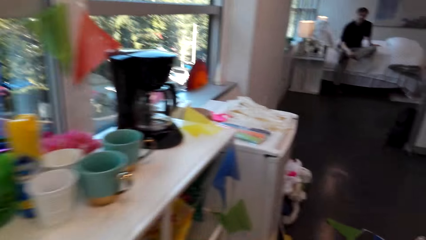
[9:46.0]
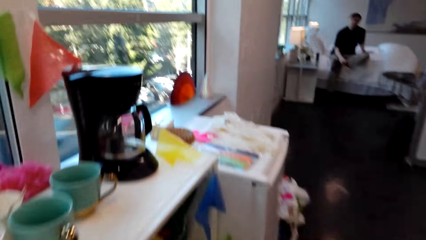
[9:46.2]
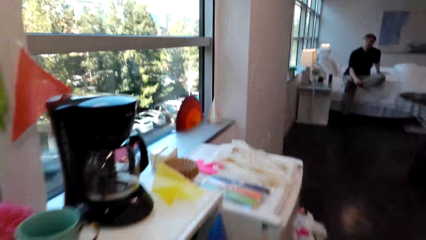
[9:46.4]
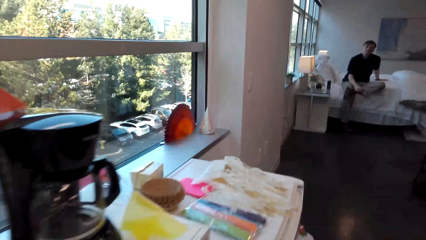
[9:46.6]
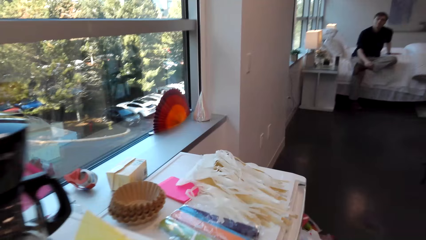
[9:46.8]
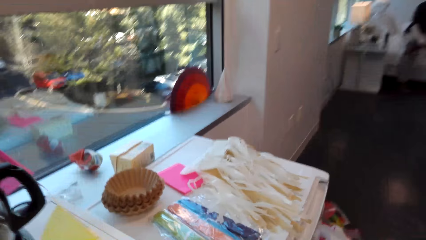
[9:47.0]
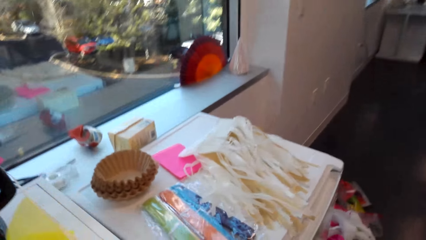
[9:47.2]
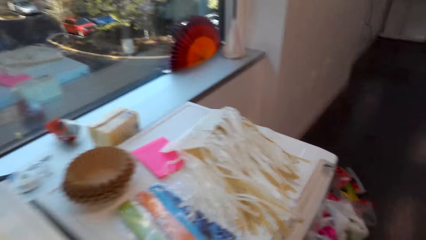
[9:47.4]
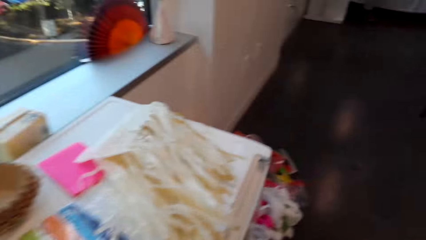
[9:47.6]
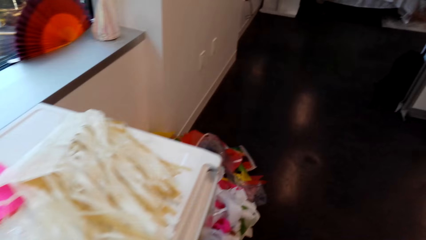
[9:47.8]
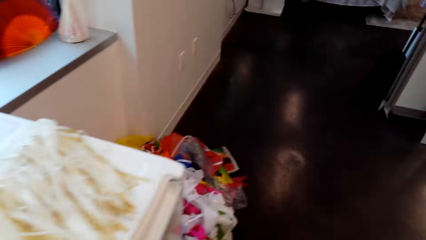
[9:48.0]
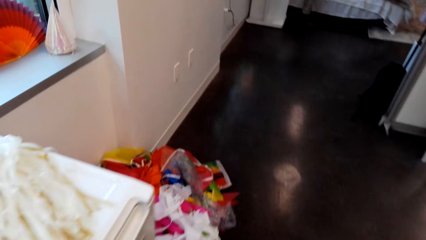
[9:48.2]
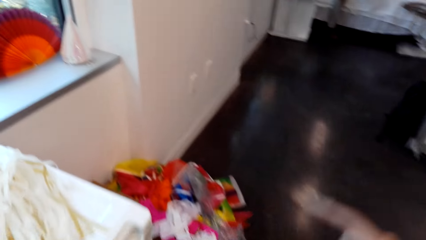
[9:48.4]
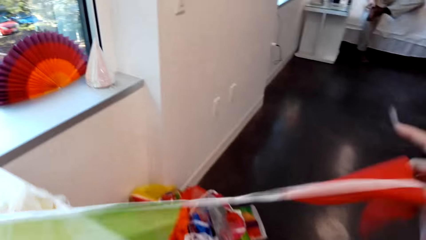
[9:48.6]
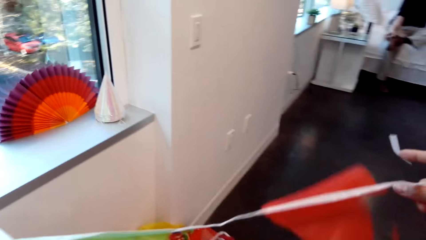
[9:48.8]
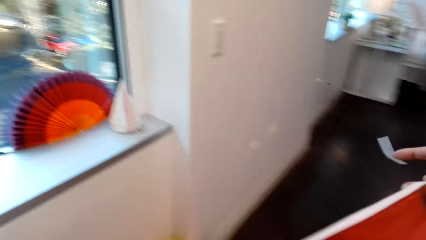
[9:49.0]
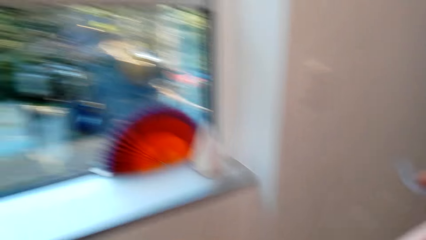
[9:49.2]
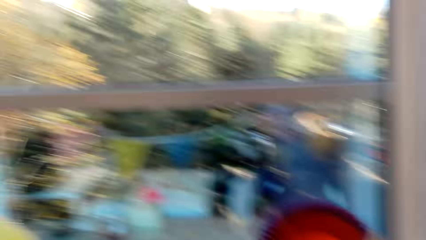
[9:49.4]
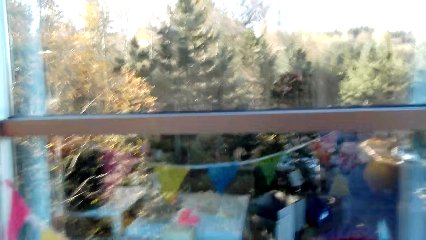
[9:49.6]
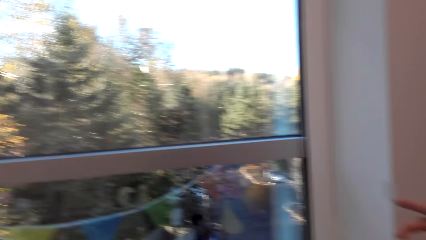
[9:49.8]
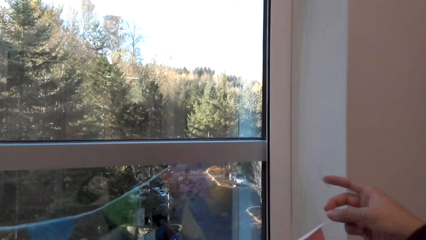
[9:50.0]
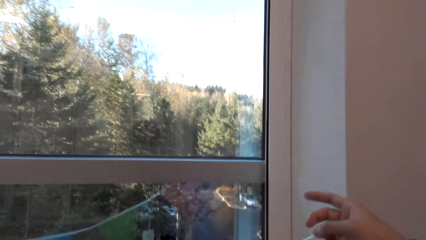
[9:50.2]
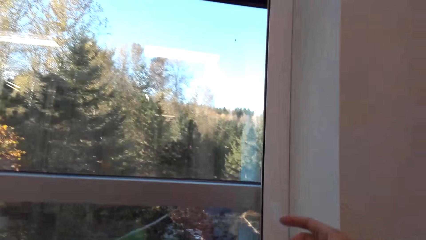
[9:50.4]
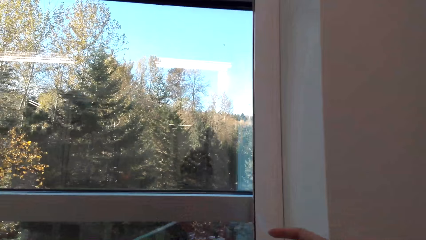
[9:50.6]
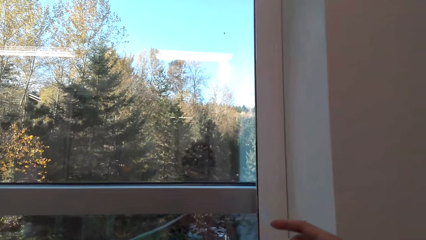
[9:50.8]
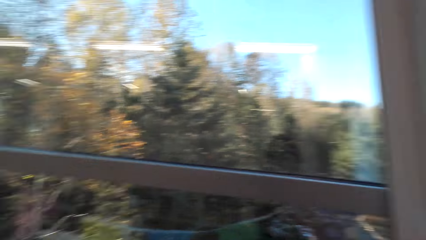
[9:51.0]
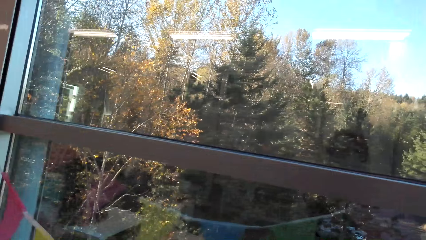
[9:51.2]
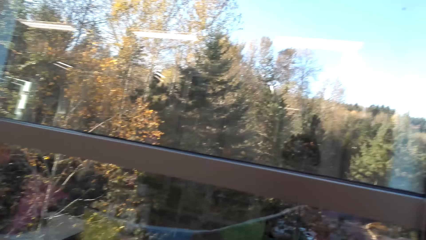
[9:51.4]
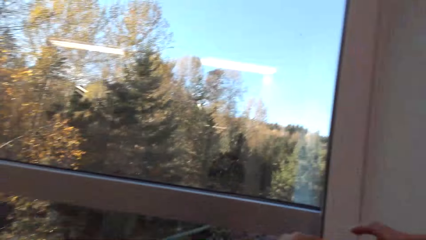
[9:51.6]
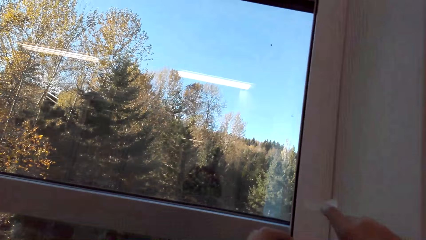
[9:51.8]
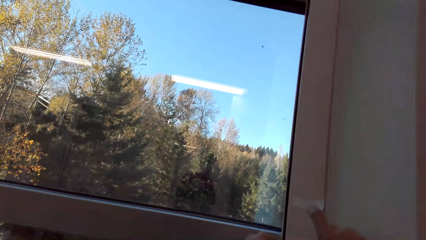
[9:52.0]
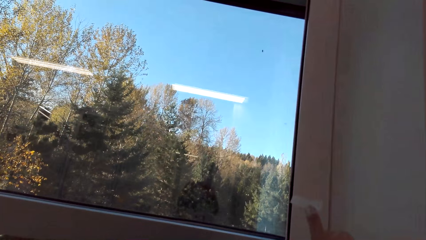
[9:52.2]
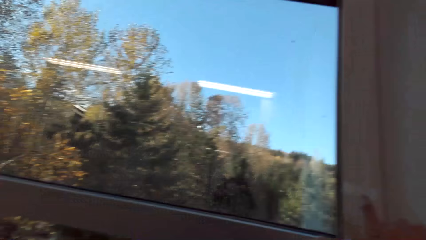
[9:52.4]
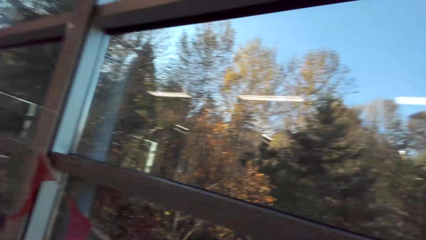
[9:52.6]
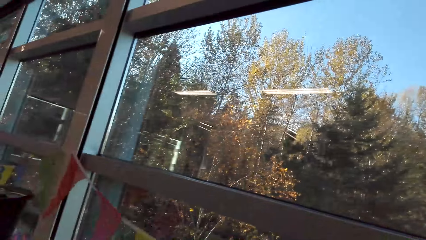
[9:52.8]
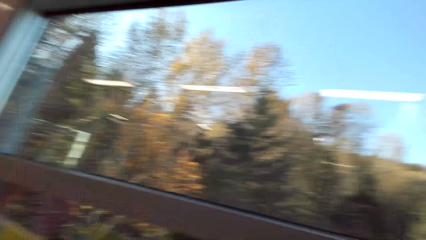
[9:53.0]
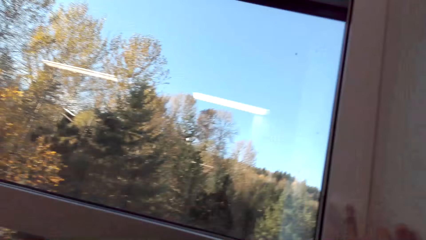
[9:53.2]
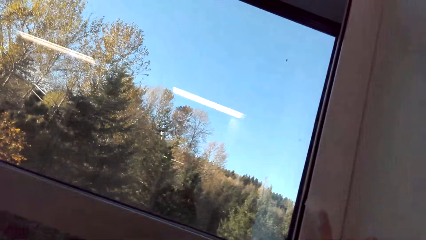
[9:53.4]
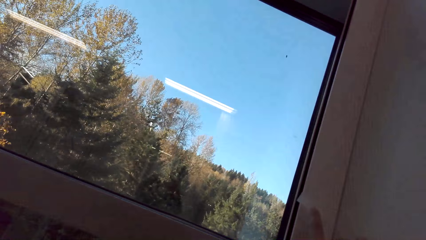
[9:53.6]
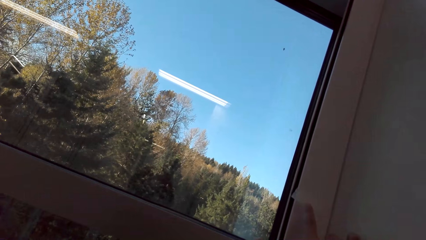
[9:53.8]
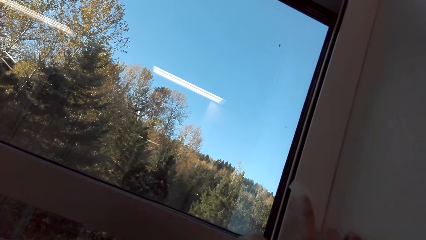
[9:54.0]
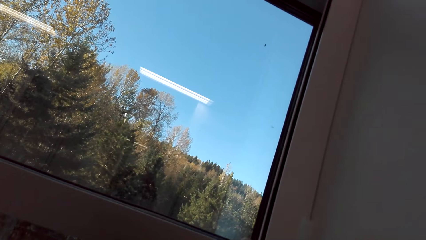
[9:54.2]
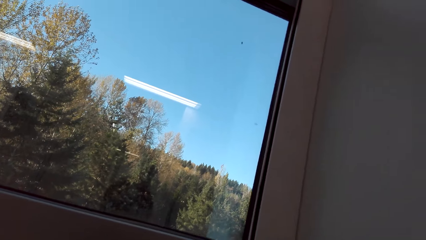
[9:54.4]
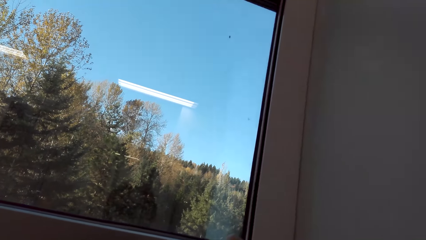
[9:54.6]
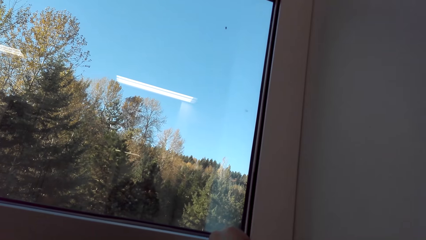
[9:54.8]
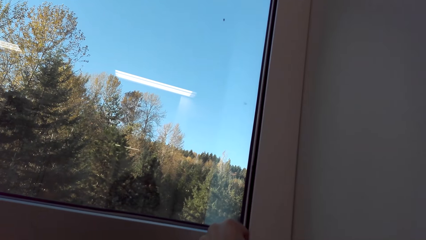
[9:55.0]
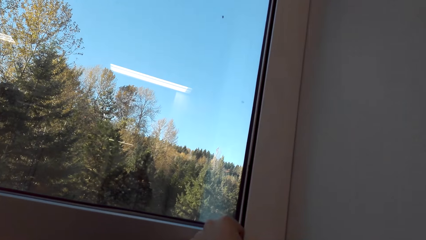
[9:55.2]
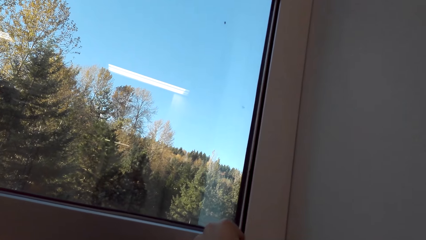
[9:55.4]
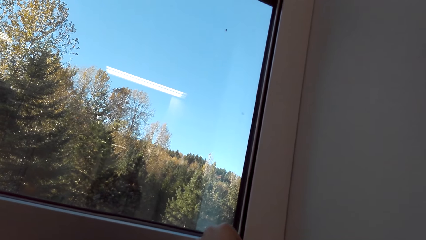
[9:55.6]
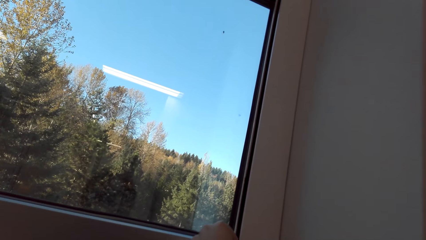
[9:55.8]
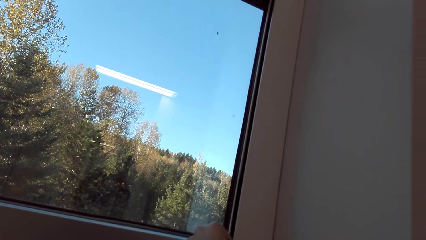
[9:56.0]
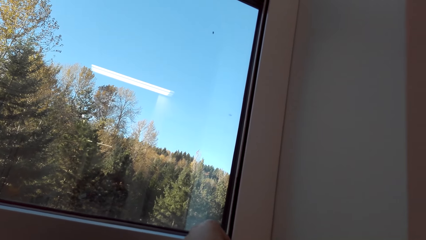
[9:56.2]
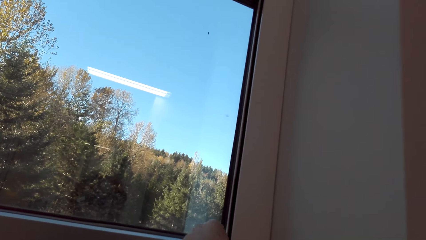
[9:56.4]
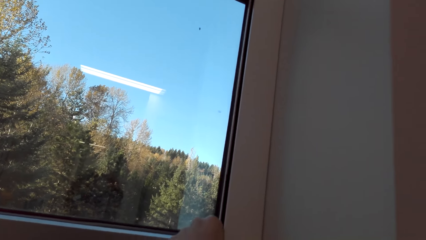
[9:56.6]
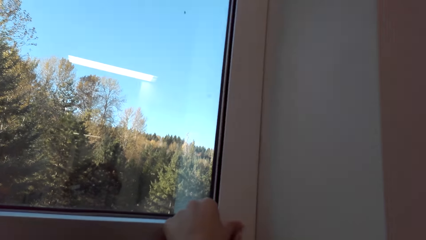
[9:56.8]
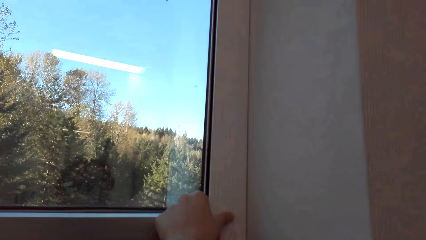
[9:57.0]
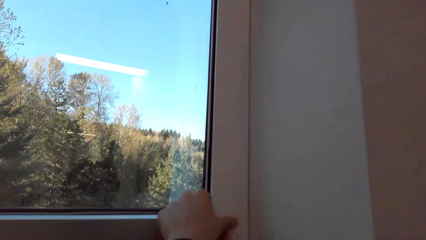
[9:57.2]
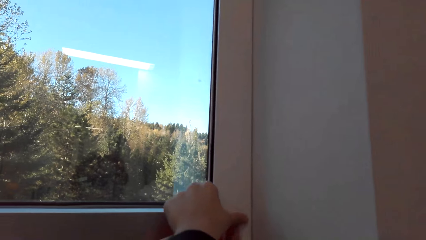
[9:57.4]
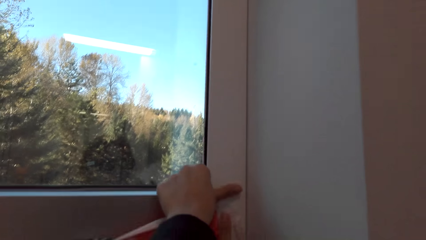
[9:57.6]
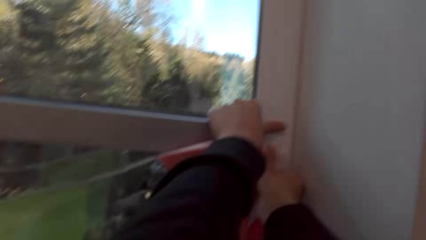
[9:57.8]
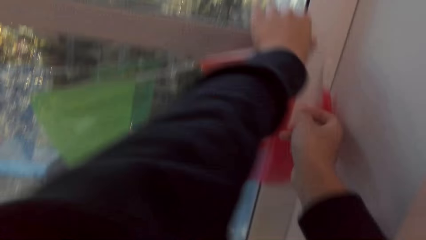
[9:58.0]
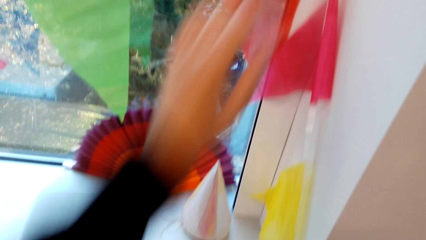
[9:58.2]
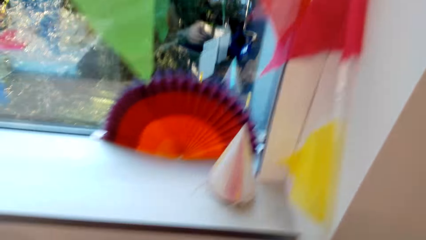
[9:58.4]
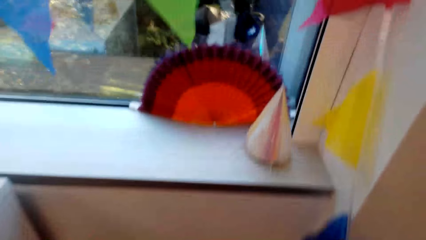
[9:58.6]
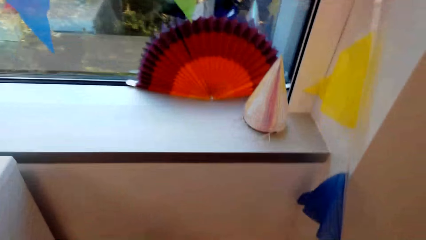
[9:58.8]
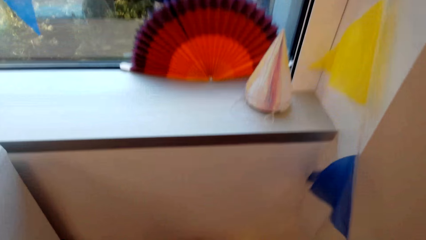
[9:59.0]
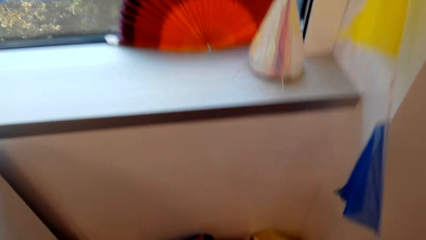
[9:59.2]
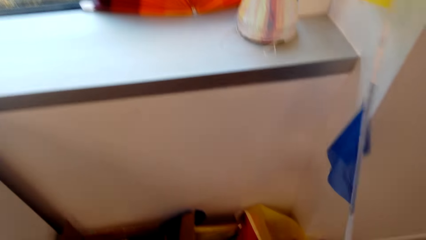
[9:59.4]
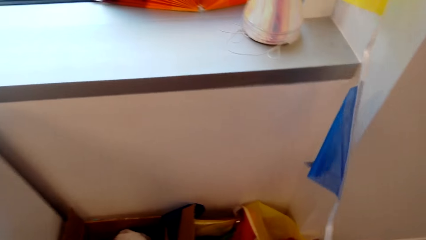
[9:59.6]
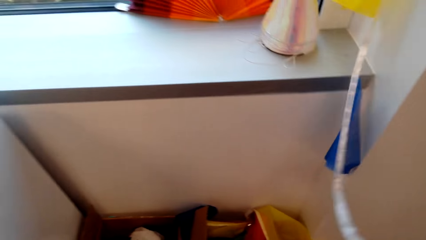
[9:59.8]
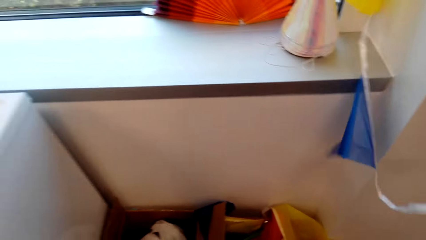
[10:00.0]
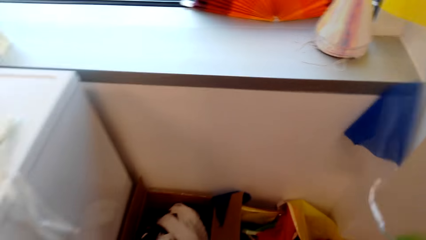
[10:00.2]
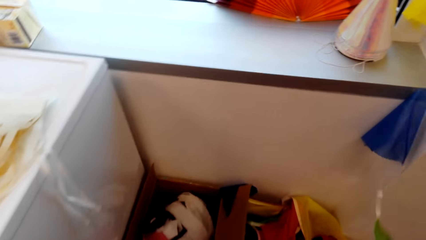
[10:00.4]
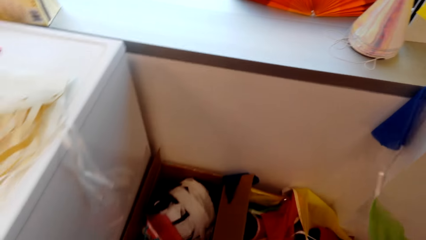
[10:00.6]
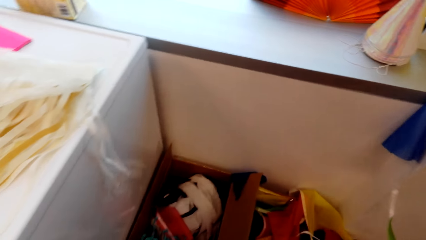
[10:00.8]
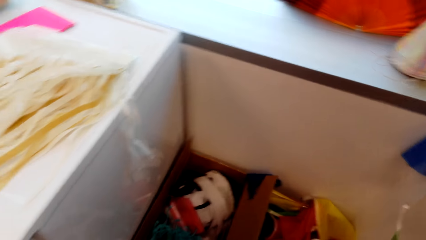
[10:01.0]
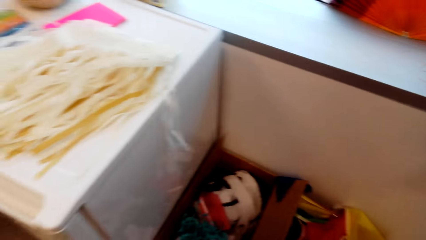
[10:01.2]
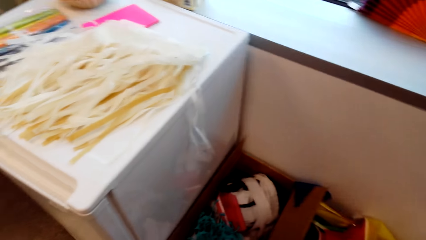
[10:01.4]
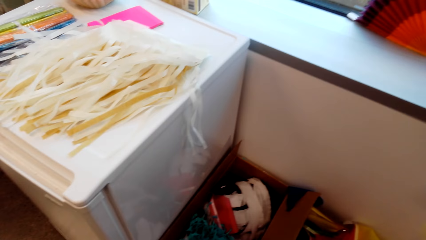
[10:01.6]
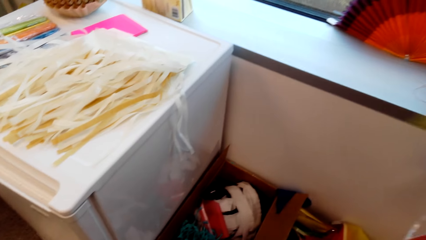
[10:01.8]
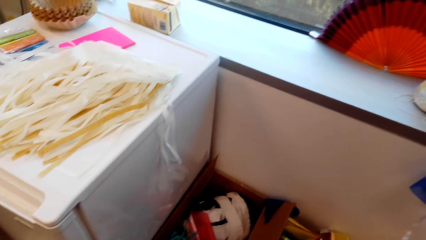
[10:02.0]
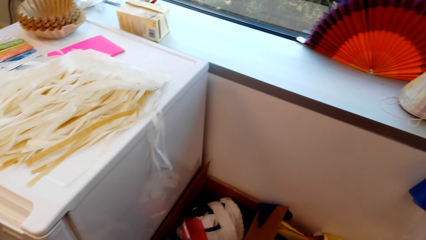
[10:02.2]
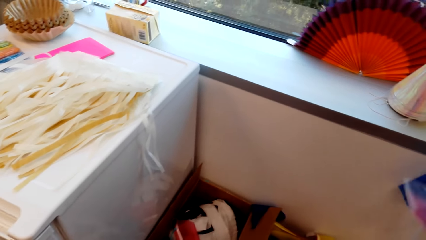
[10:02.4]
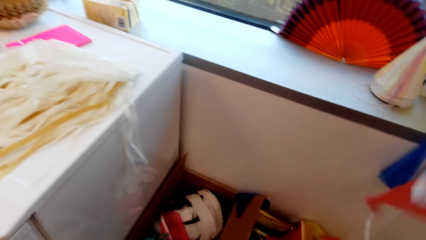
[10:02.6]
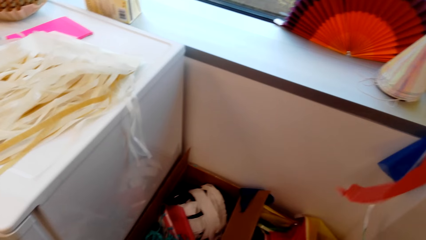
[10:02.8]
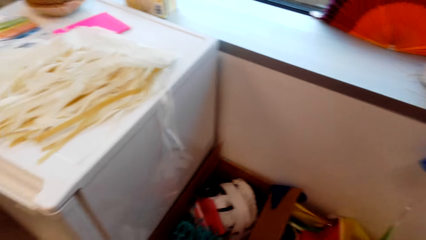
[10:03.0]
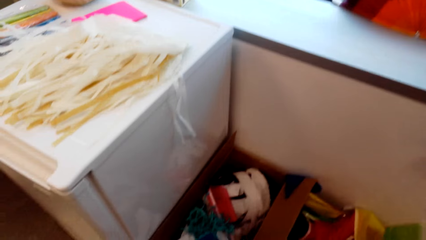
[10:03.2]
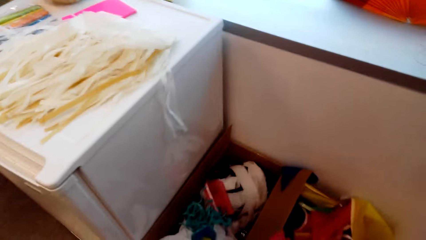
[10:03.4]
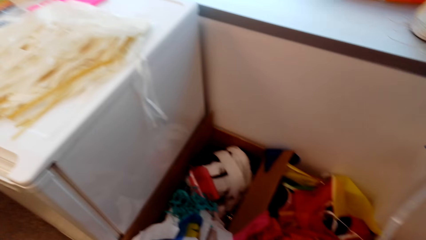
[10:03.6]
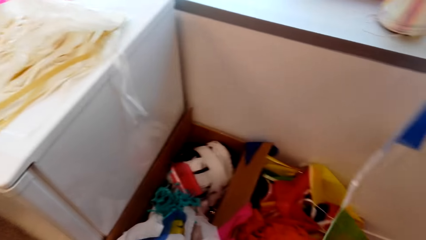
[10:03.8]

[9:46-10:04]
The camera wearer holds a party banner in the hand. They place the party banner on the wall. They look at the window. They stick the party banner on the wall with a tape. They move party banners in a carton.
